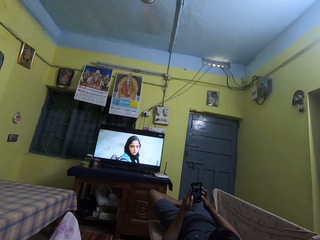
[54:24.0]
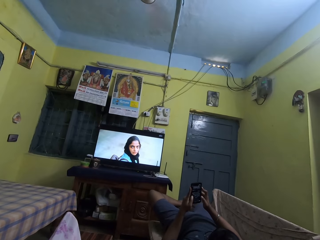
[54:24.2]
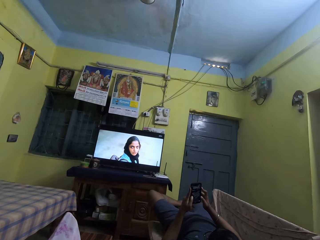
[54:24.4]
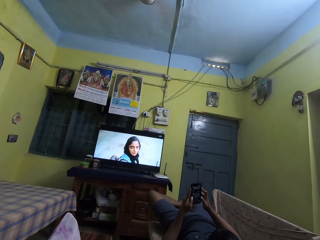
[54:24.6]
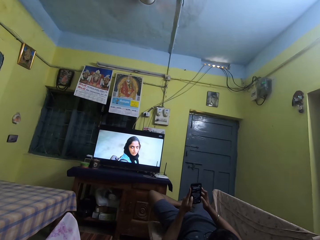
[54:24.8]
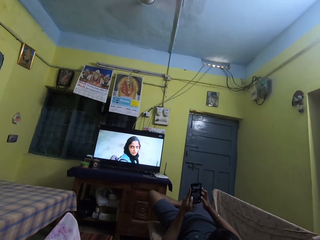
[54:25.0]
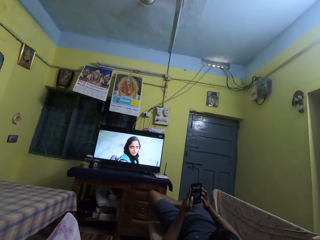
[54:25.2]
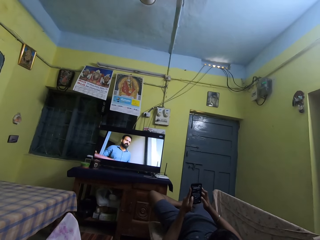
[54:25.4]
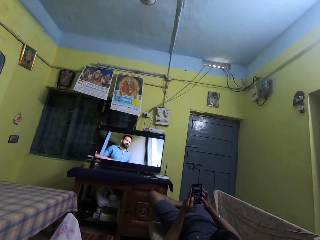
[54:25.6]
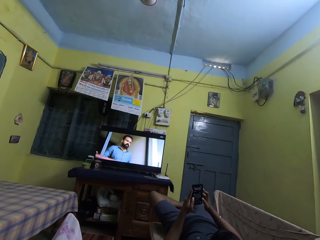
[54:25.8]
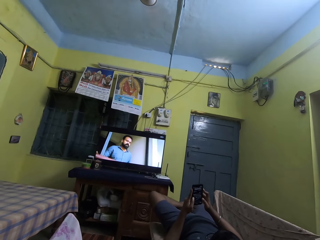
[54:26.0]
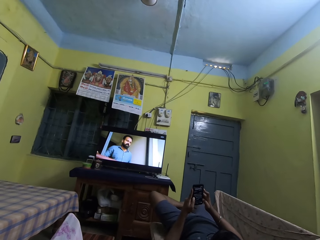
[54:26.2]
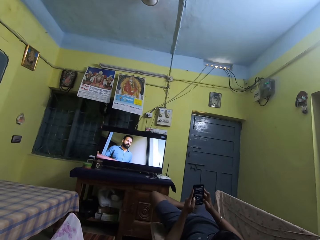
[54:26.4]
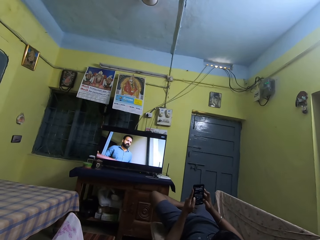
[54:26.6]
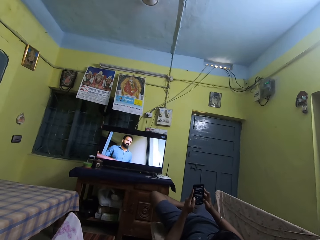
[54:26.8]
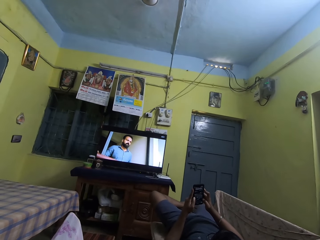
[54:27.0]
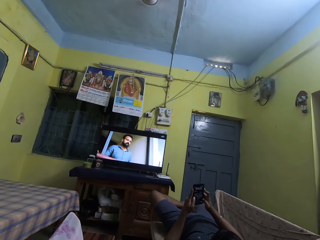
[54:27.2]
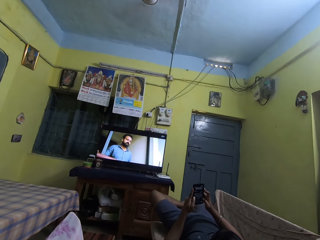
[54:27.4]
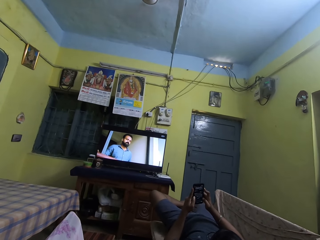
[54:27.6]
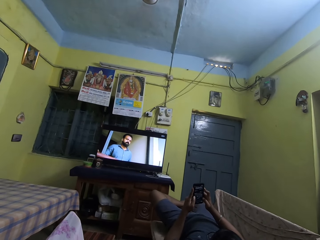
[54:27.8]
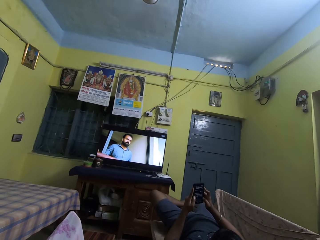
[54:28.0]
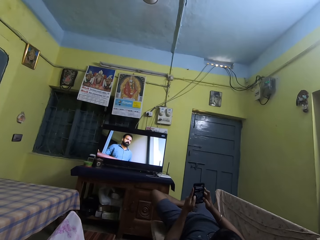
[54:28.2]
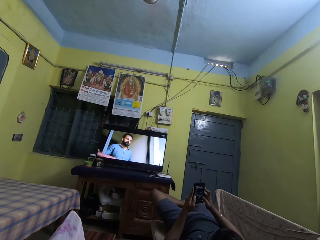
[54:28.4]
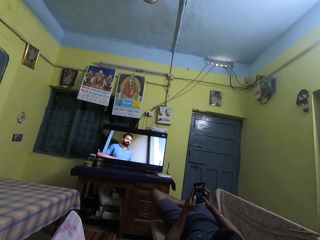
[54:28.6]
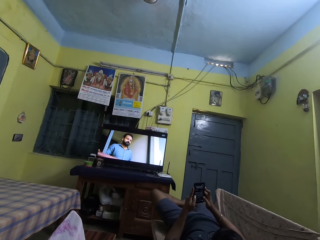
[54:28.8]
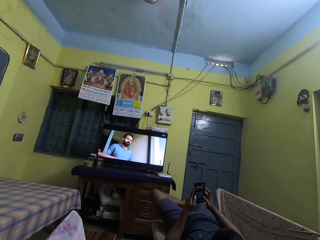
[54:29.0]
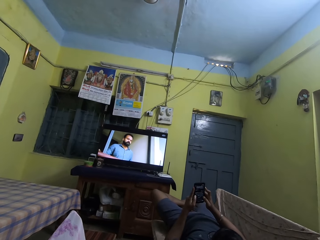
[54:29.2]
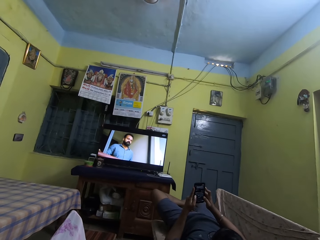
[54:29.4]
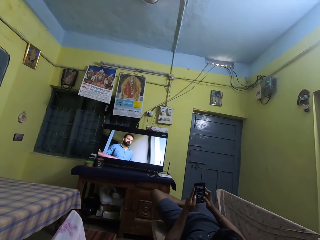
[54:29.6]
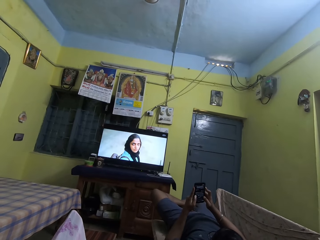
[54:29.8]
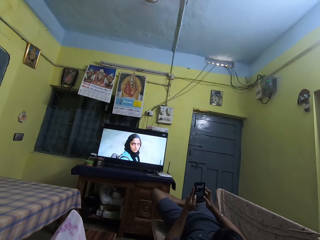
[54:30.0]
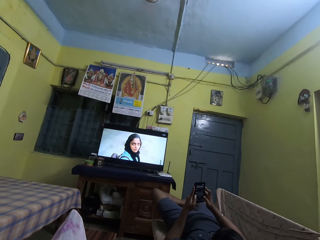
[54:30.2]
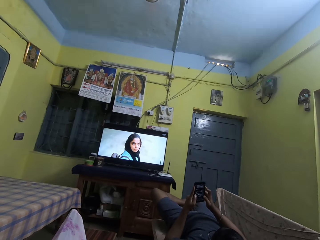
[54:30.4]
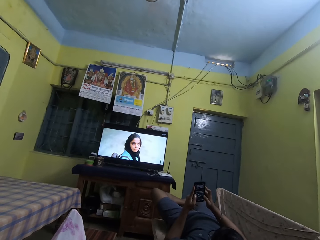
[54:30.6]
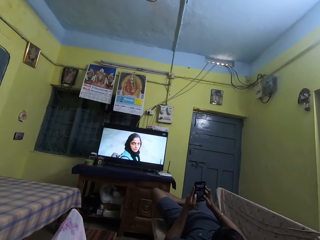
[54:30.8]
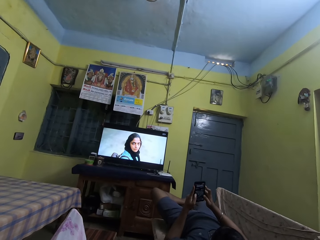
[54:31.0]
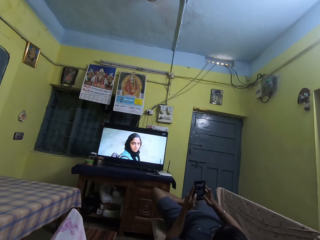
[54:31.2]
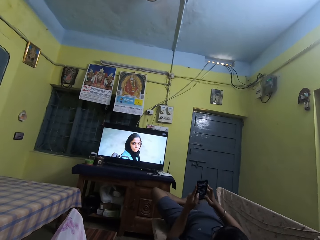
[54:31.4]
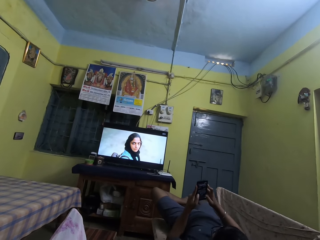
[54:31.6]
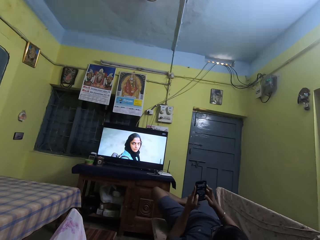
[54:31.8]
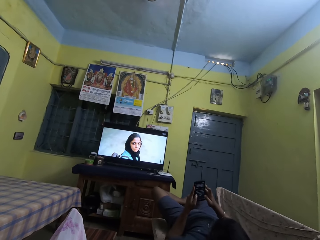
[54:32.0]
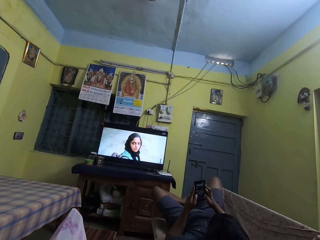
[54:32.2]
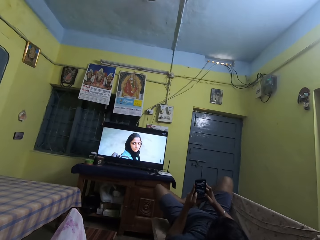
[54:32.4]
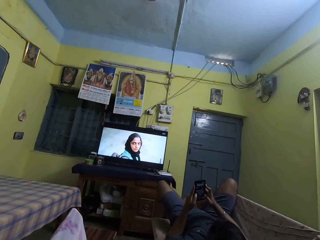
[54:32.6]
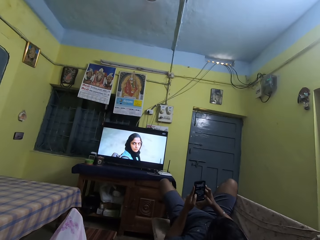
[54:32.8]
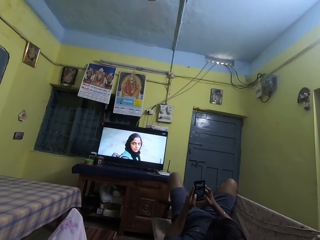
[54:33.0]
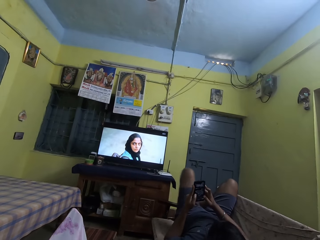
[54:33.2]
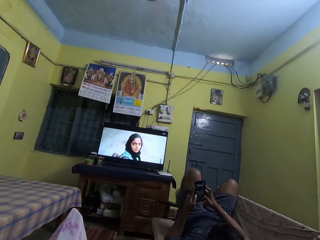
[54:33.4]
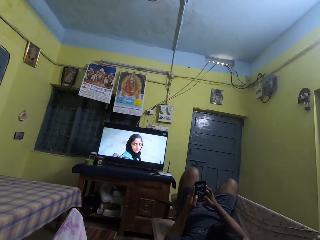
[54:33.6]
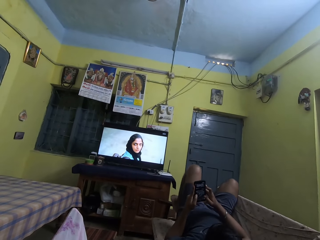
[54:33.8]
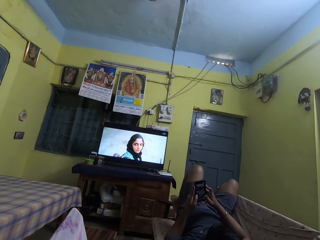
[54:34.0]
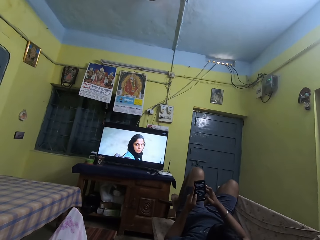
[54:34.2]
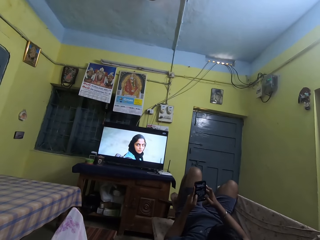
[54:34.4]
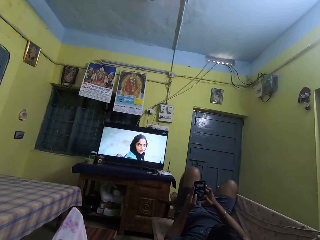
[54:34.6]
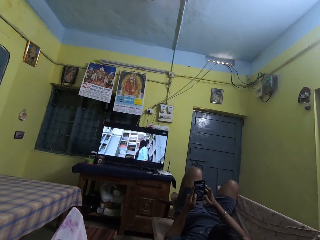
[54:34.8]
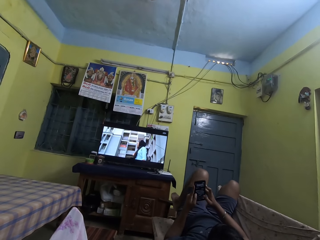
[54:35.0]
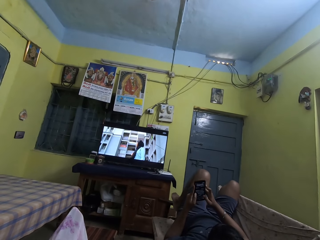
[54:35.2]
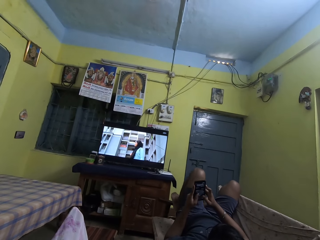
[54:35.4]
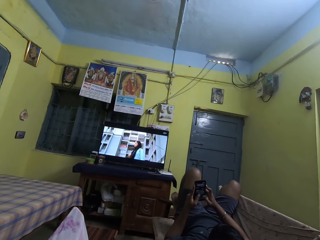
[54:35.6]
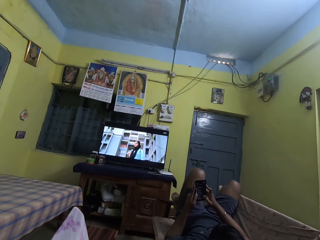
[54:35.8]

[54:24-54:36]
A man moves his legs.

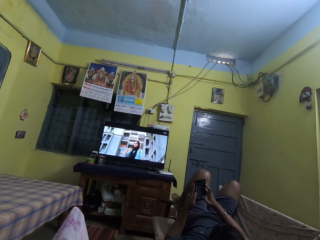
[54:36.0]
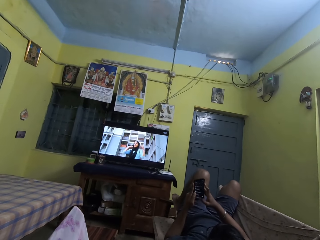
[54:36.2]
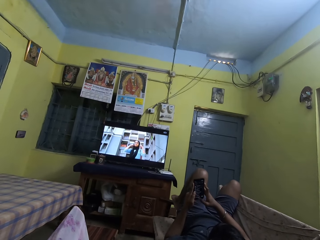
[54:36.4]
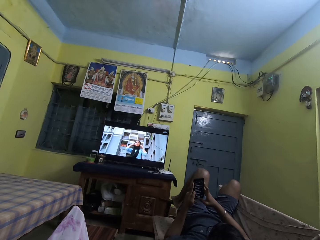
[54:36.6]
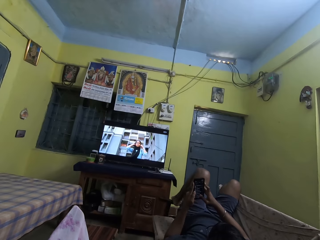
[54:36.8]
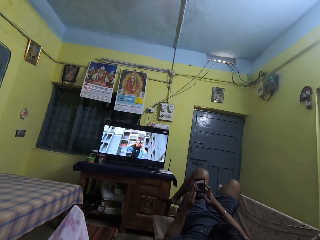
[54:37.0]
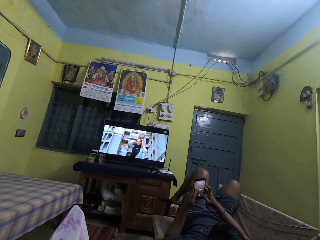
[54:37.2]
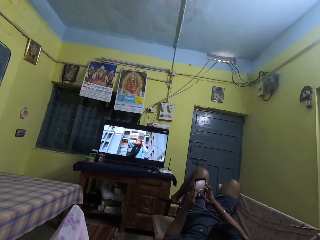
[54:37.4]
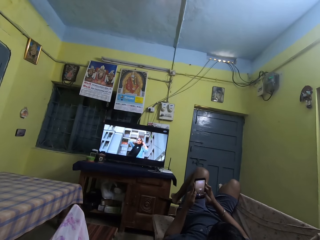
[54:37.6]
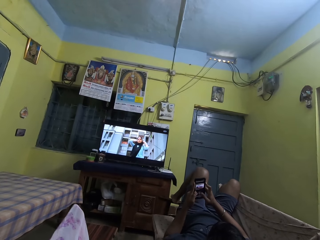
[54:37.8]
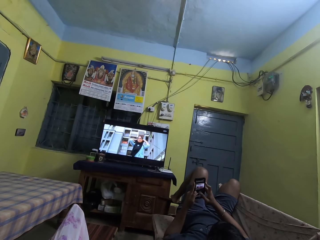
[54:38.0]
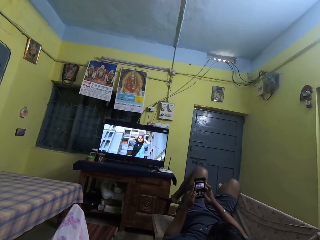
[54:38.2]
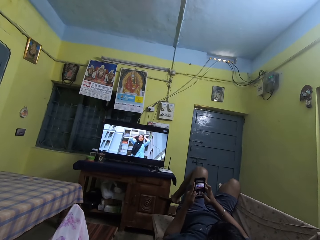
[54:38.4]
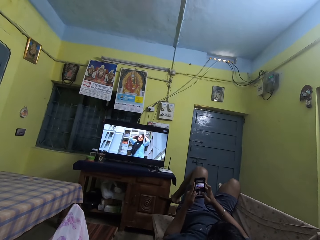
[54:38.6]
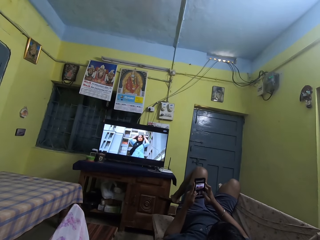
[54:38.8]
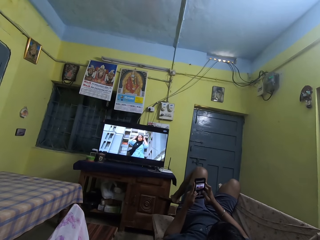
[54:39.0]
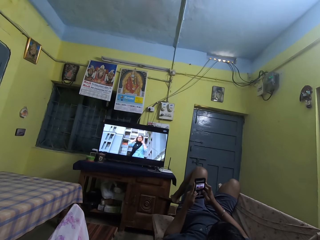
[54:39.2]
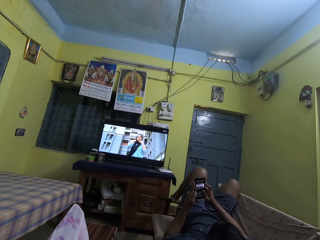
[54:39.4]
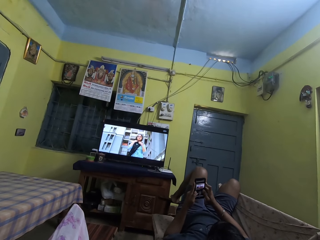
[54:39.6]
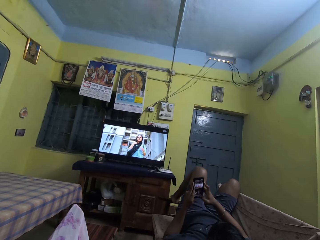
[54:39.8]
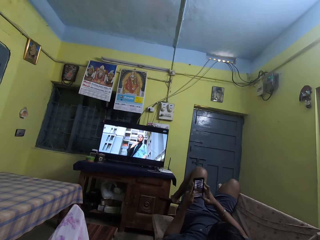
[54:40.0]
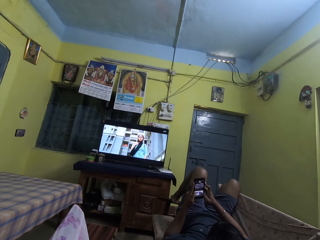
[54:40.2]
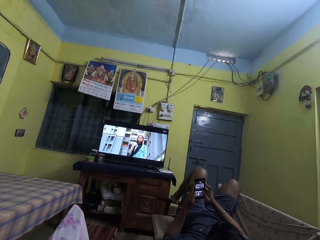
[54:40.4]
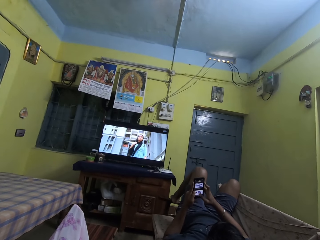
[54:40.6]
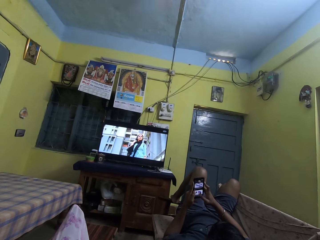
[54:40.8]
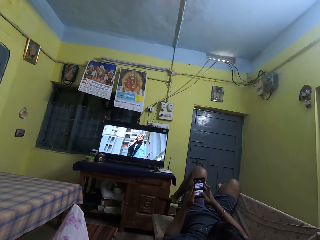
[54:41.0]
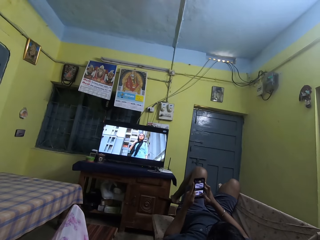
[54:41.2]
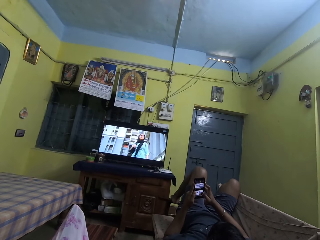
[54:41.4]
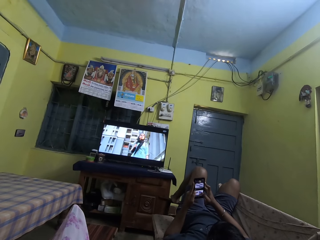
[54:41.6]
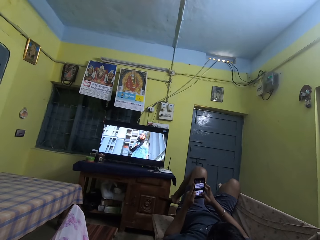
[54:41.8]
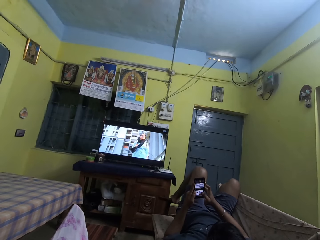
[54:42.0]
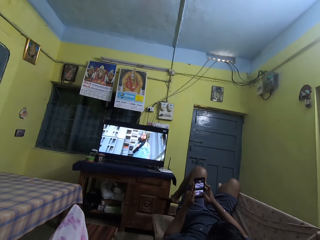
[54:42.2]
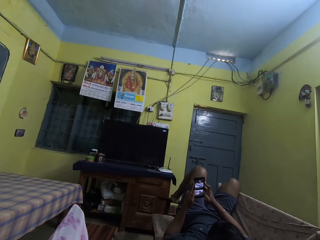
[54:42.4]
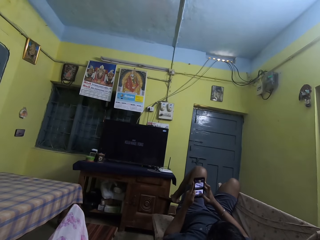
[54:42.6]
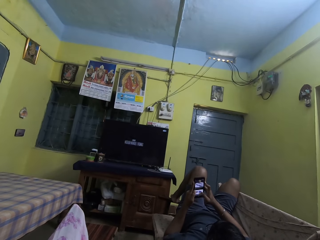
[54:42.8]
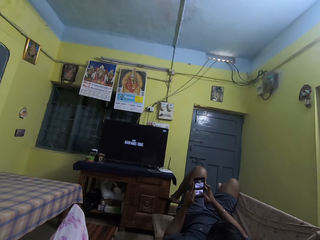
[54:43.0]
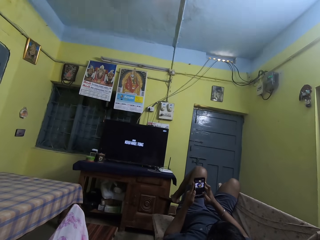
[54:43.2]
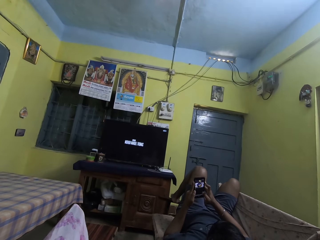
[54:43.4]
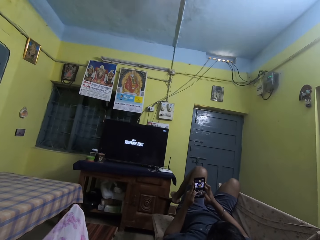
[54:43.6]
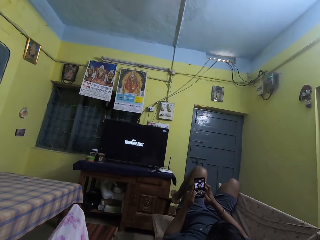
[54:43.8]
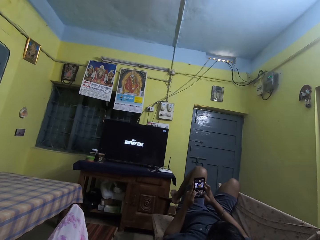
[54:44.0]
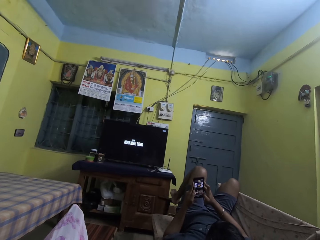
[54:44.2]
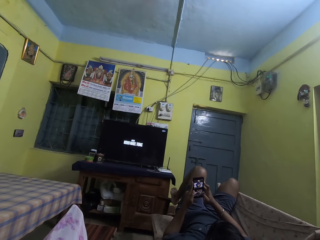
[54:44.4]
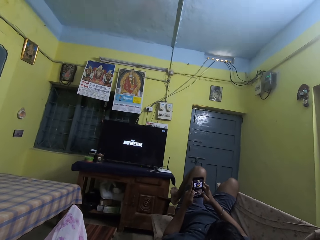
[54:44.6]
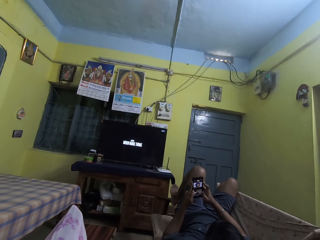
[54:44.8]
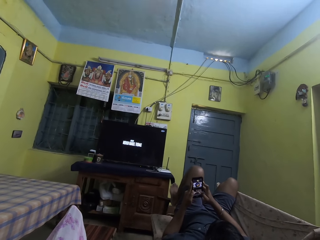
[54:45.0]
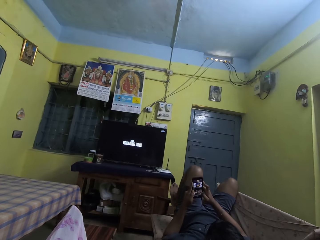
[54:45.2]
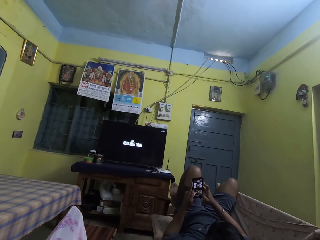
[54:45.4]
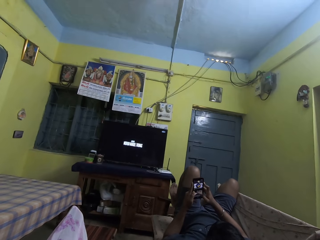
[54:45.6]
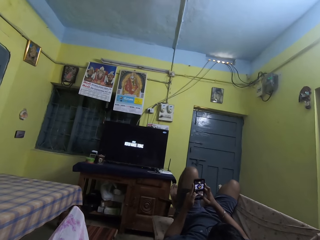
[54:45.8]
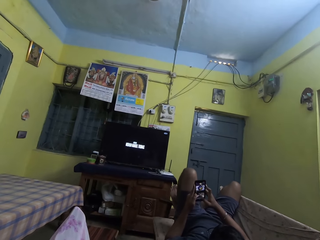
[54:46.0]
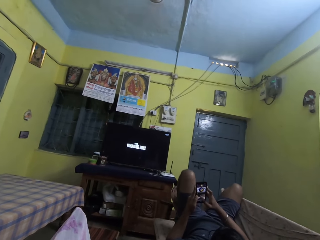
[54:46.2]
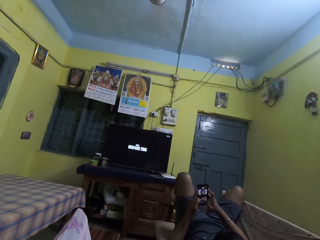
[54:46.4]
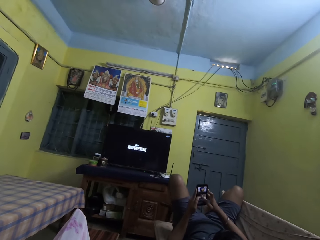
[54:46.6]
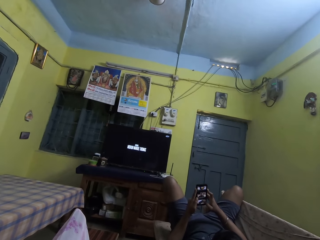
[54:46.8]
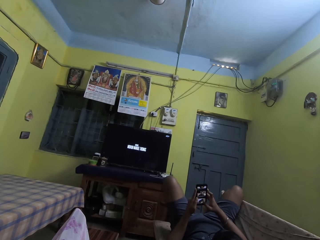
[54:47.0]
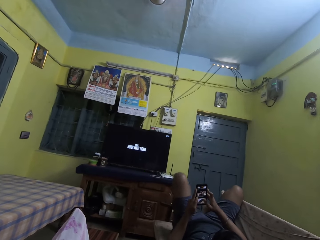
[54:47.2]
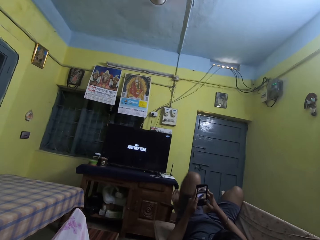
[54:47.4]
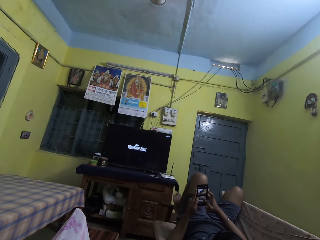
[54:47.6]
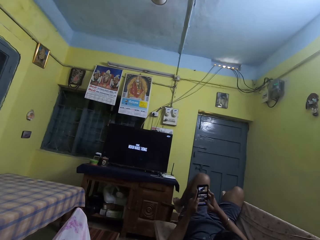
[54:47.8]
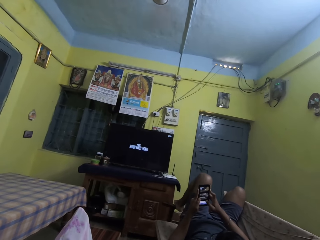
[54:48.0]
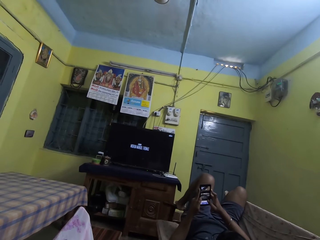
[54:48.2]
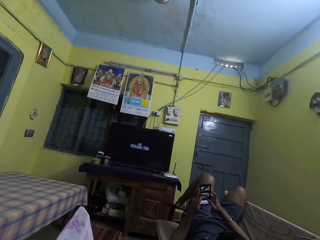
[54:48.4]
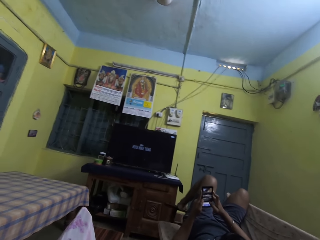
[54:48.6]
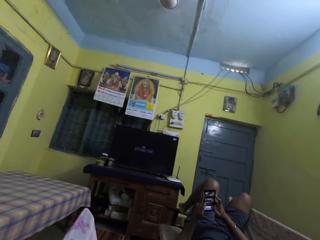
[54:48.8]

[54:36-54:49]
A man swings his leg.
